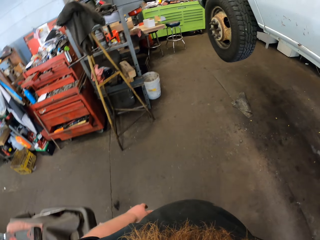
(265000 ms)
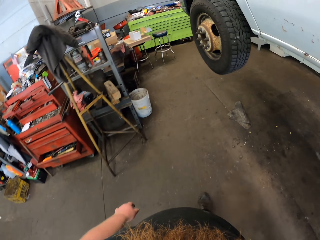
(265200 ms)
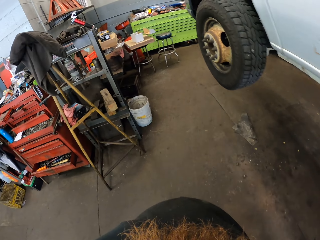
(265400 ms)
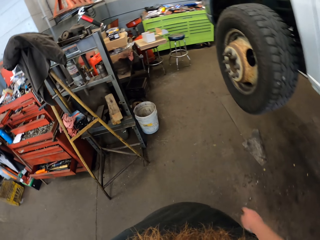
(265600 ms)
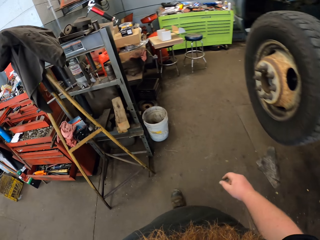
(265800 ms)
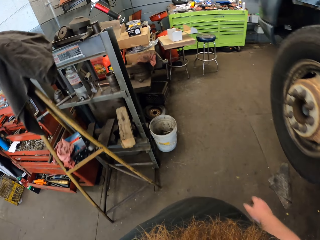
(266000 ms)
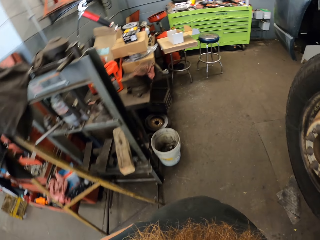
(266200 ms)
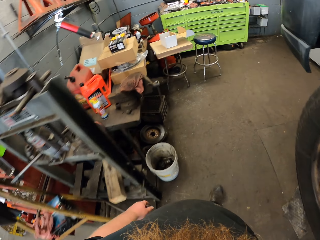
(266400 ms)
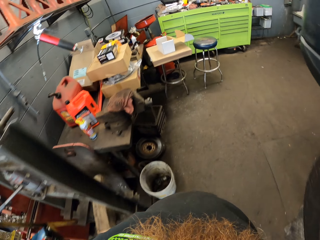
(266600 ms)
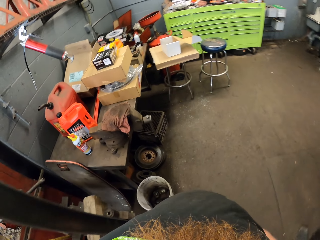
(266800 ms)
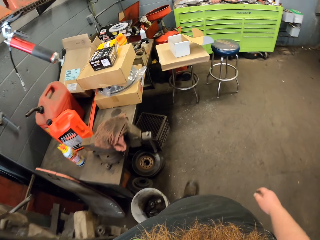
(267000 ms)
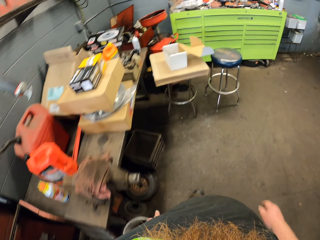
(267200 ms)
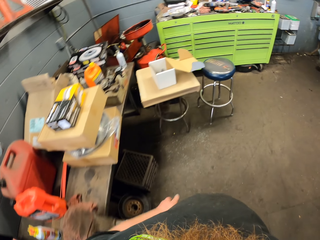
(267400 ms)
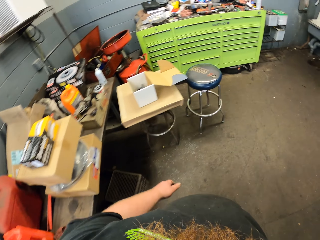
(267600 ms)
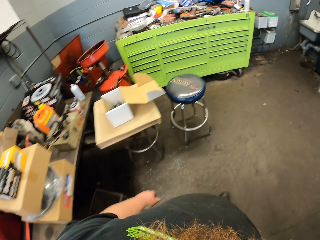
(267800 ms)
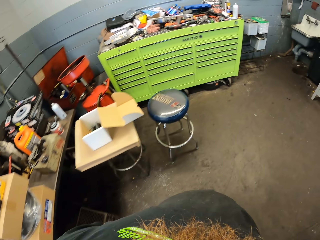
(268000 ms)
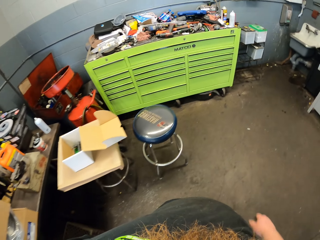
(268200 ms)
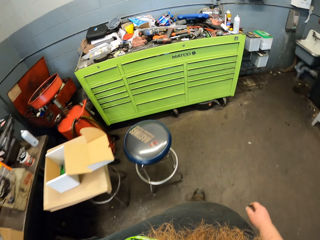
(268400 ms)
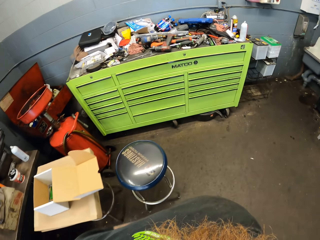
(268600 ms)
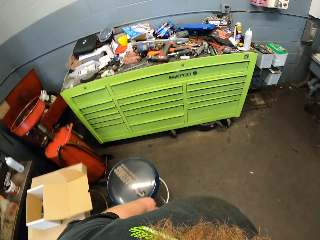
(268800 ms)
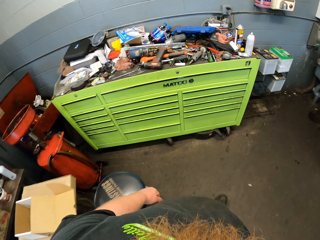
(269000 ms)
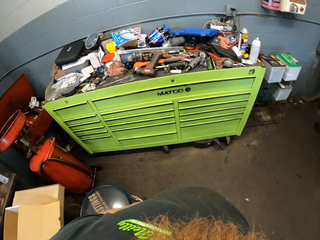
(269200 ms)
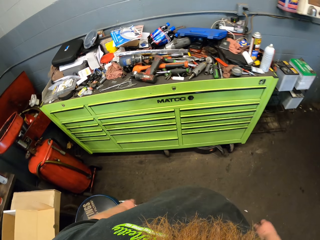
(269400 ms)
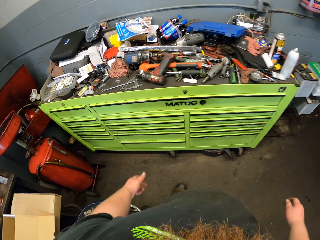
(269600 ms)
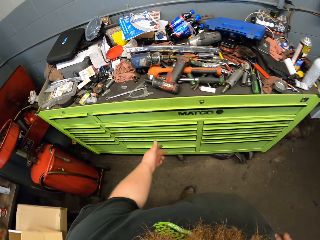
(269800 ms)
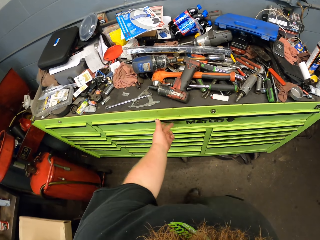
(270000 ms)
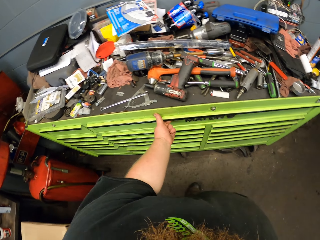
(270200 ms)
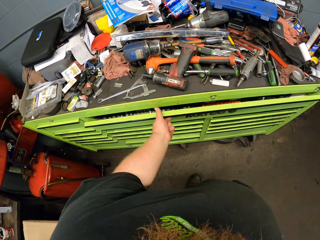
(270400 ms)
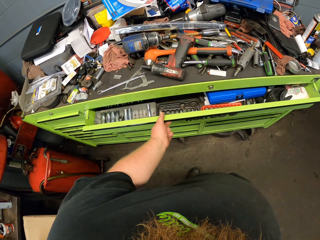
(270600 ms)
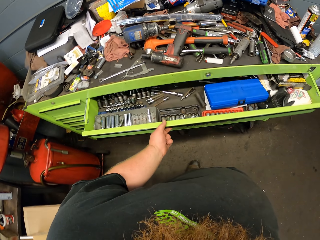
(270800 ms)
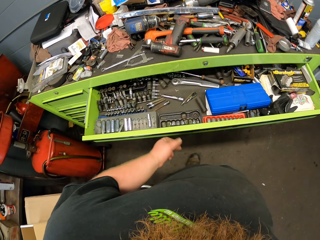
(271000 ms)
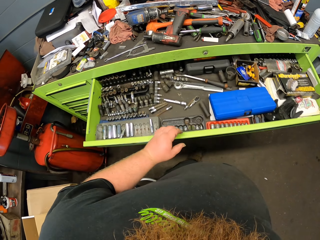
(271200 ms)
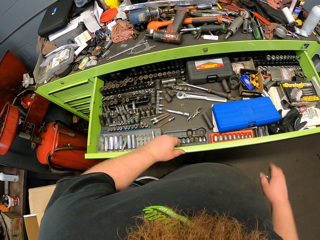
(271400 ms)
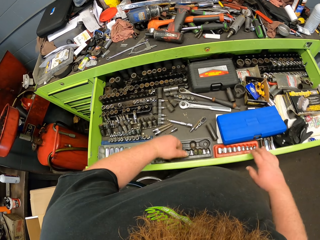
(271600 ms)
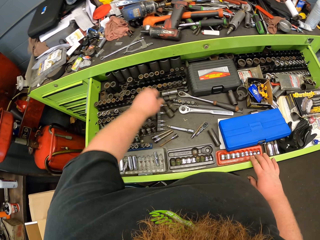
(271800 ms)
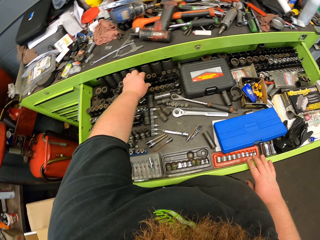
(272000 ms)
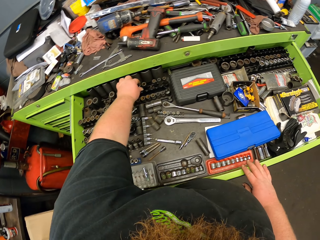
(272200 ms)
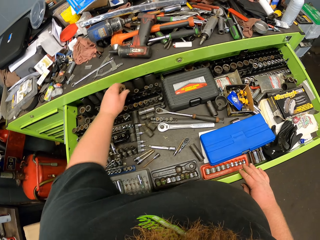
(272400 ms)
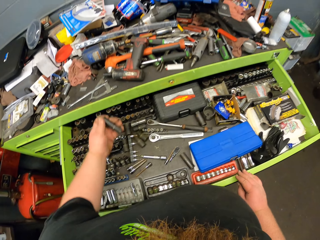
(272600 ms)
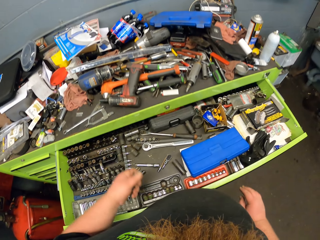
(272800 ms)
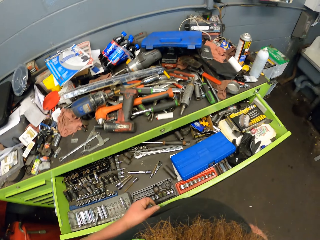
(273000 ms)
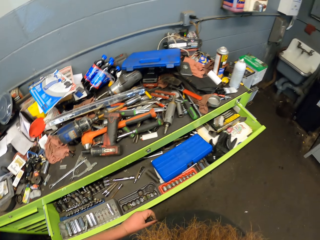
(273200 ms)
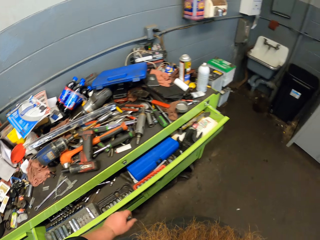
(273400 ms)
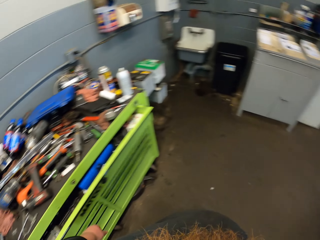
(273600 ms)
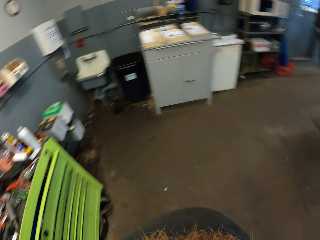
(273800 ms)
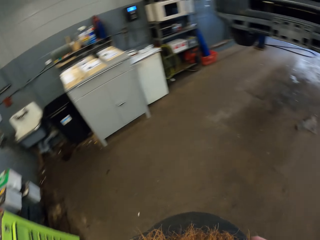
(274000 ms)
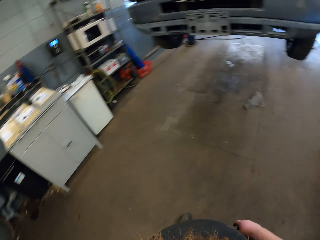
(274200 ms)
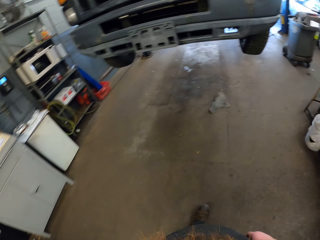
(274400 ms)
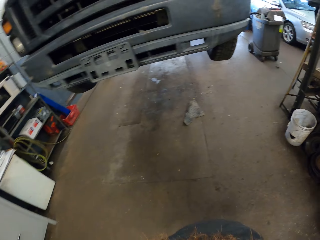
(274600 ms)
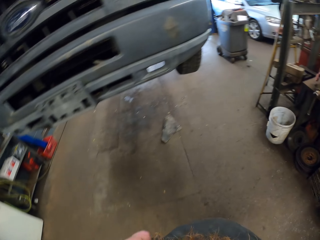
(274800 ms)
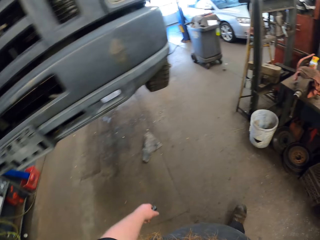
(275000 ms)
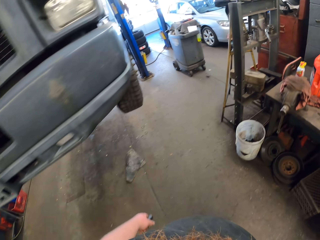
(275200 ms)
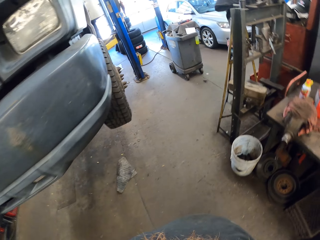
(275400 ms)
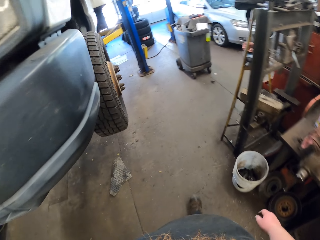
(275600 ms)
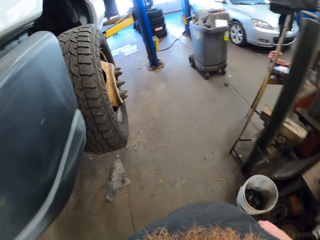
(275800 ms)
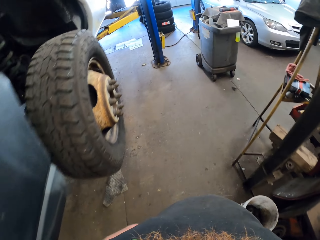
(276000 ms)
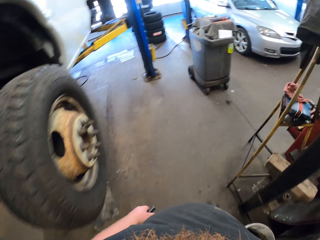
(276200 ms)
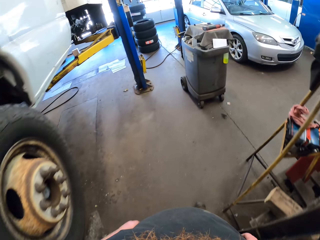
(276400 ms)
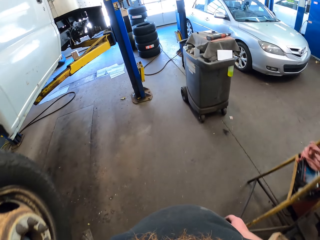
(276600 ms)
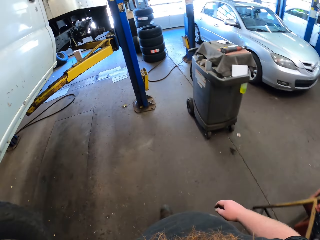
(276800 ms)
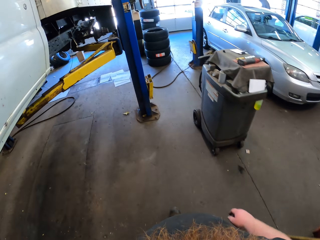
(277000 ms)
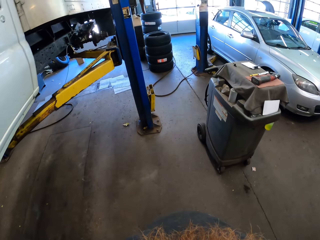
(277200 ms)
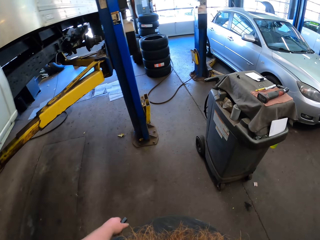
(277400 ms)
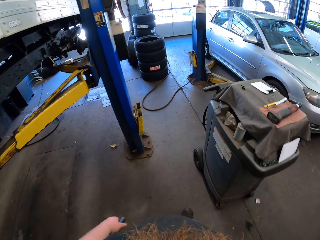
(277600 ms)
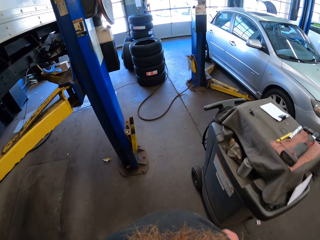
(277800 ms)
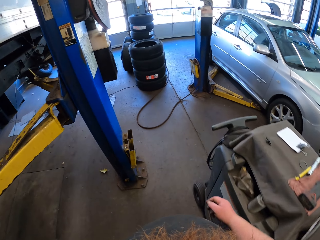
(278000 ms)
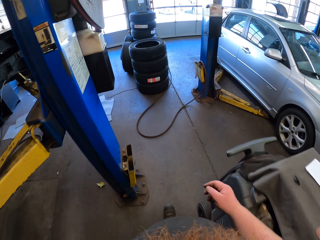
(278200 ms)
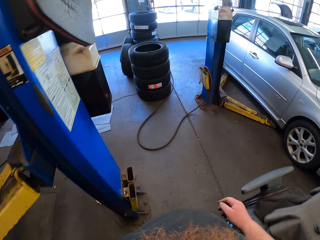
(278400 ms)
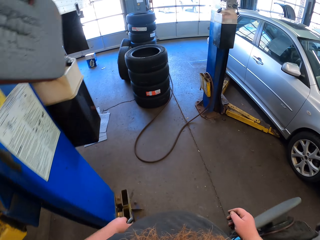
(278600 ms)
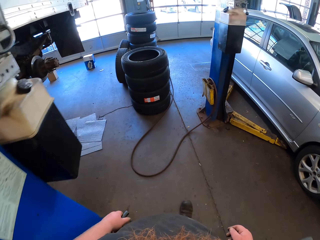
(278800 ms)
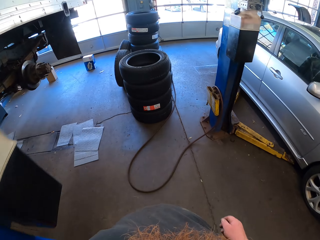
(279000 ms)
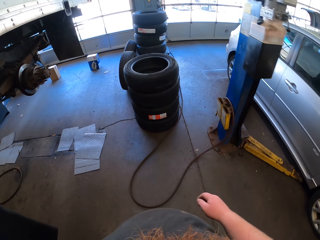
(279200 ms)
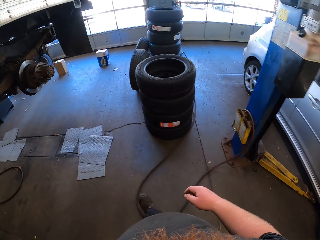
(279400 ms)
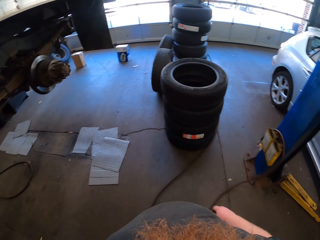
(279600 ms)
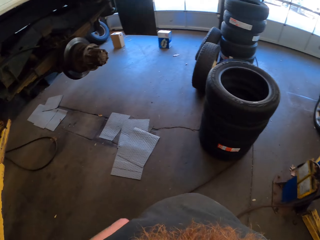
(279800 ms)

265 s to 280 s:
The camera wearer opens the tool locker. They touch the locker with the right hand, remove the wheel hub from the locker and close the tool locker. They walk around.

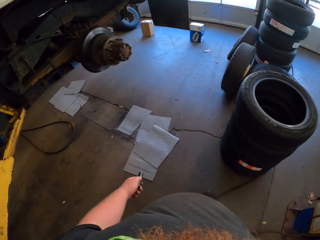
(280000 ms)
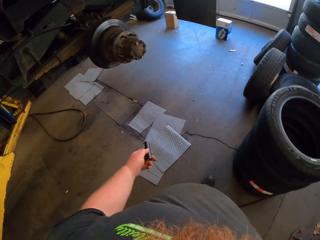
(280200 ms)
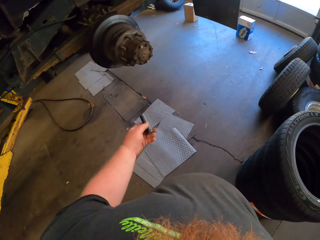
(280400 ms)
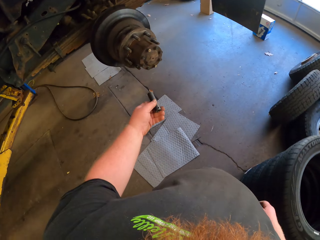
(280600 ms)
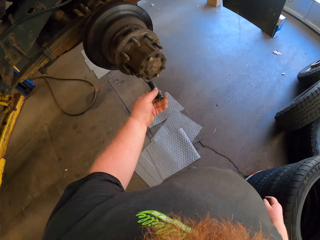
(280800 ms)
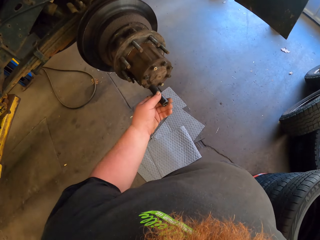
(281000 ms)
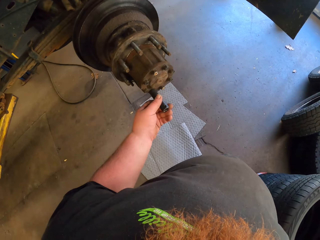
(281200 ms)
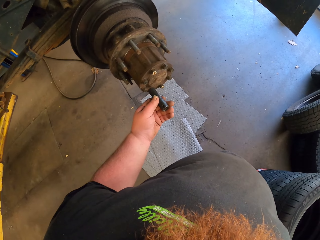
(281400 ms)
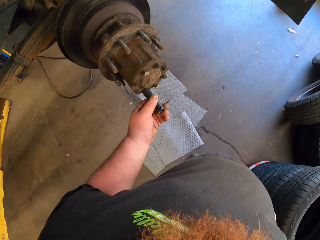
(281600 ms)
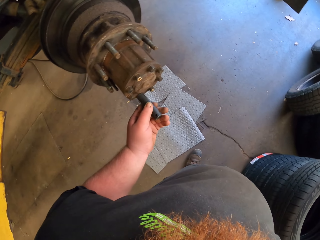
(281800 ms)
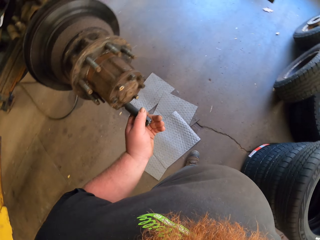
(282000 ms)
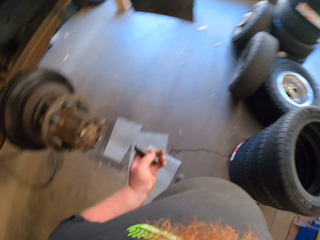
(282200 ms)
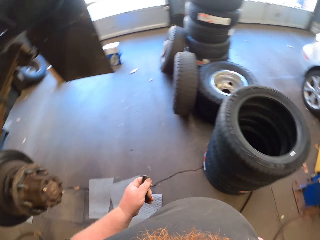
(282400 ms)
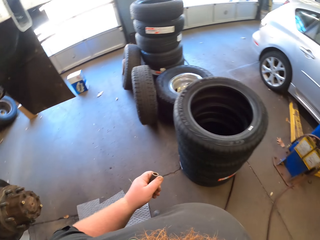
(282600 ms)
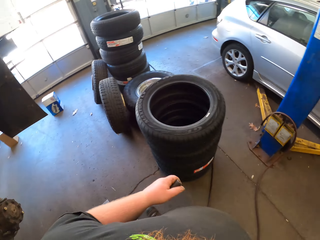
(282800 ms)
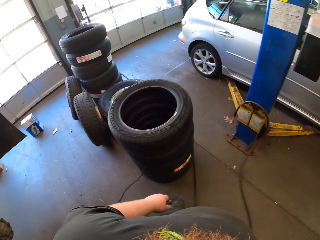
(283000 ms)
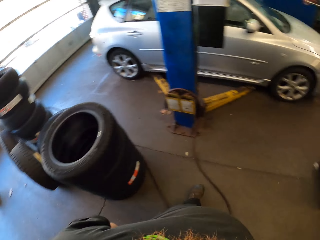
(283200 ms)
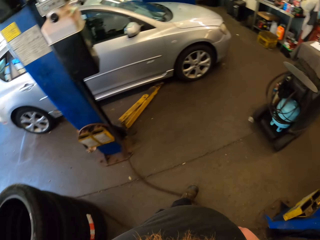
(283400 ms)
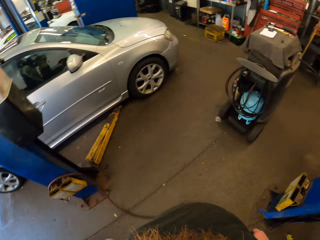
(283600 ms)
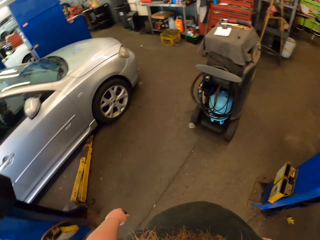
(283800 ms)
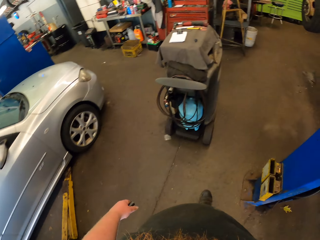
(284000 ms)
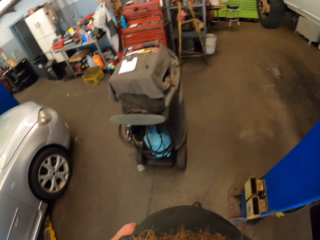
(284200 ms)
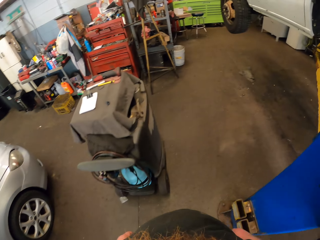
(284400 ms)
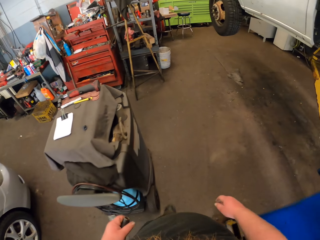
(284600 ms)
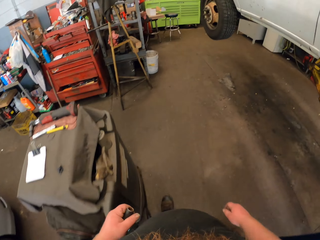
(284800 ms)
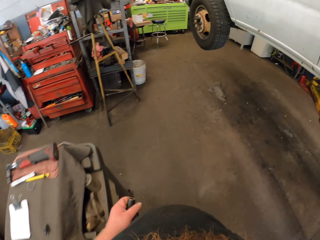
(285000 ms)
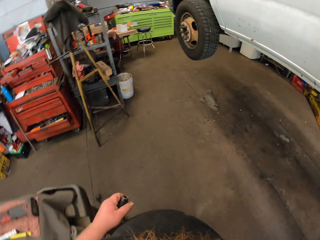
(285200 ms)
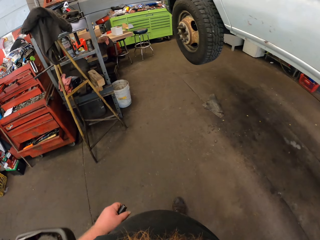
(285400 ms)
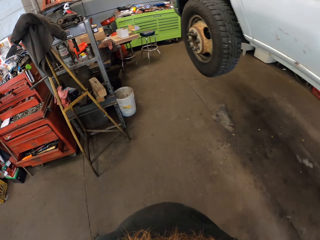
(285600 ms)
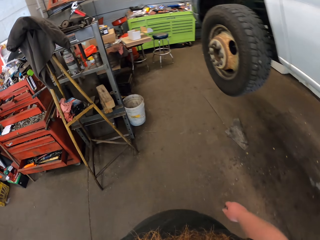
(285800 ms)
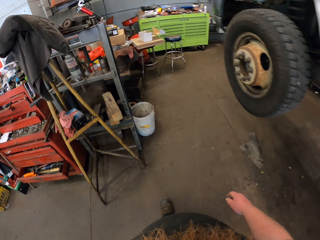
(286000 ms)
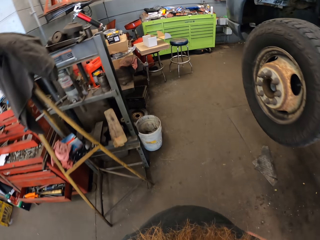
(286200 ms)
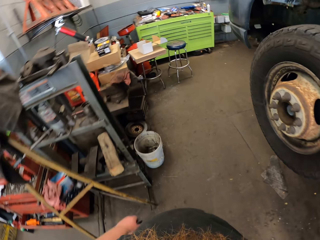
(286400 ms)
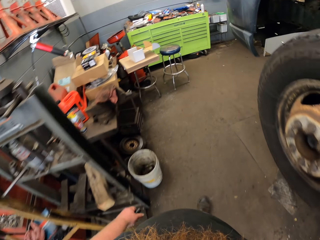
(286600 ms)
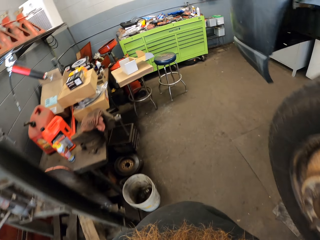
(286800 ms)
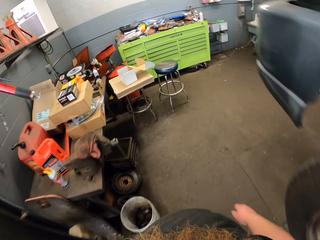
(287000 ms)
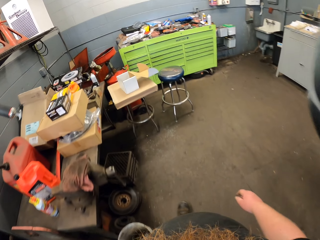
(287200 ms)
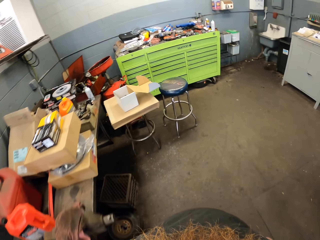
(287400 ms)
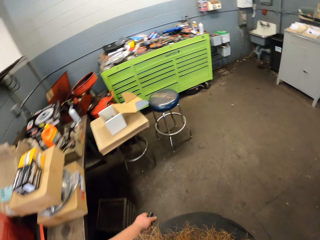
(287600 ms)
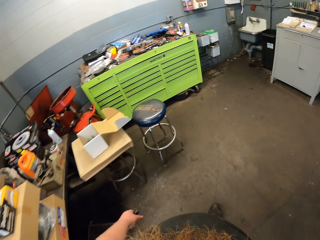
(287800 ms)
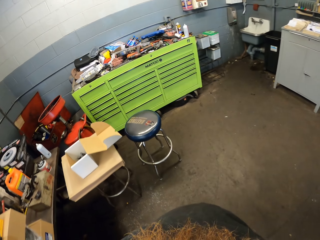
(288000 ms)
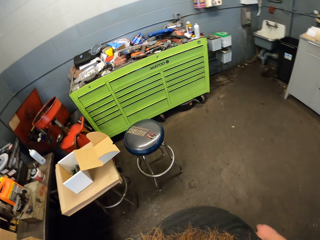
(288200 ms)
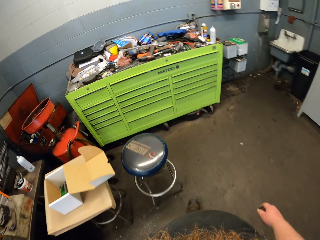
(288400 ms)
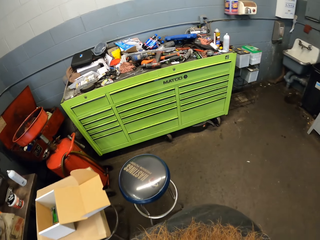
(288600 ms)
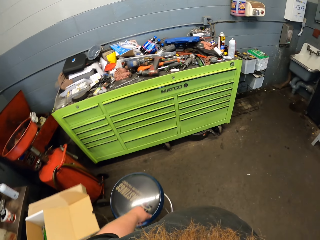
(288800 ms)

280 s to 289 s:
The camera wearer puts the wheel hub to the wheel bolt. They remove the wheel hub. They walk around the garage.
